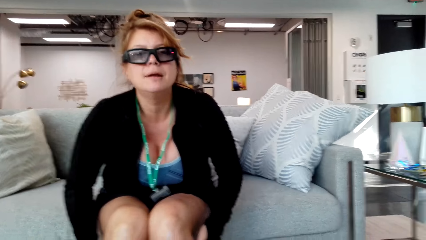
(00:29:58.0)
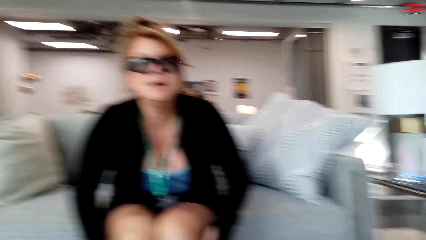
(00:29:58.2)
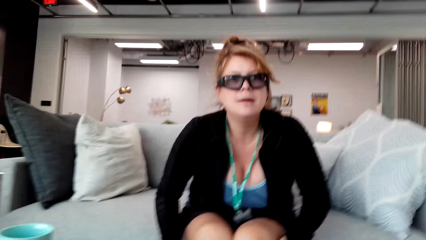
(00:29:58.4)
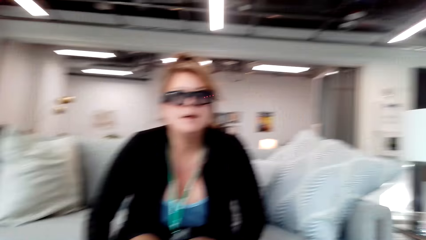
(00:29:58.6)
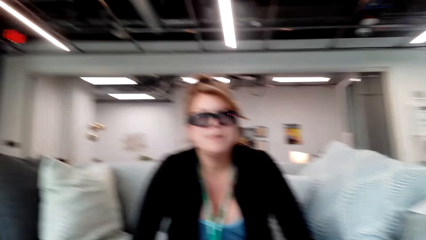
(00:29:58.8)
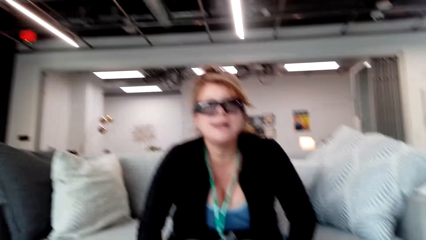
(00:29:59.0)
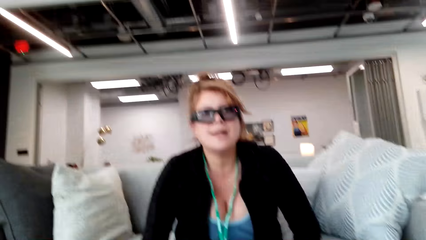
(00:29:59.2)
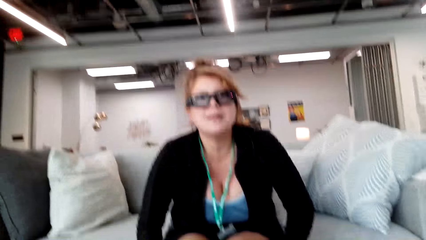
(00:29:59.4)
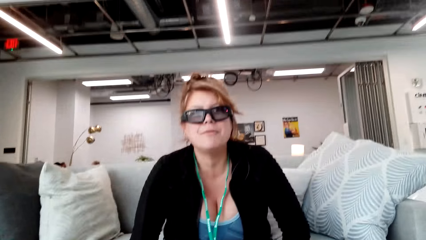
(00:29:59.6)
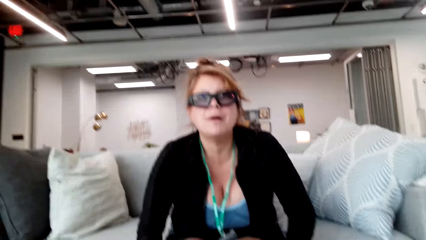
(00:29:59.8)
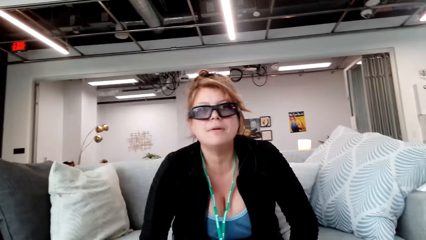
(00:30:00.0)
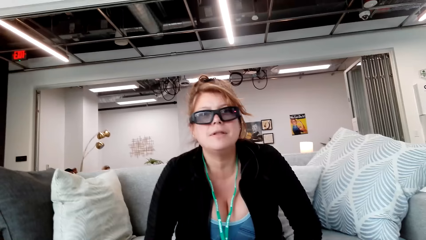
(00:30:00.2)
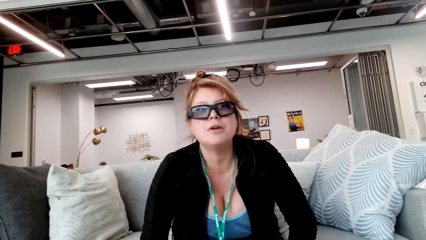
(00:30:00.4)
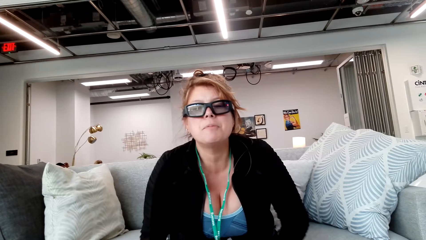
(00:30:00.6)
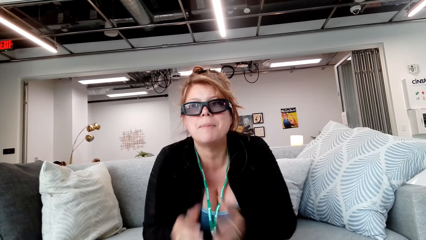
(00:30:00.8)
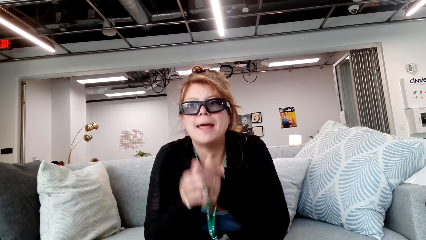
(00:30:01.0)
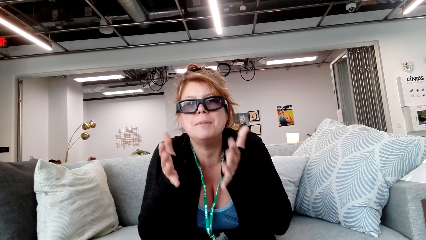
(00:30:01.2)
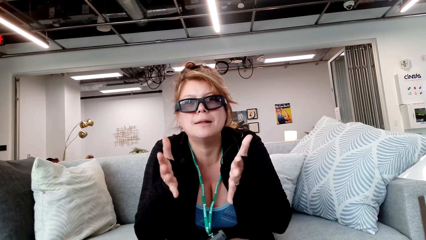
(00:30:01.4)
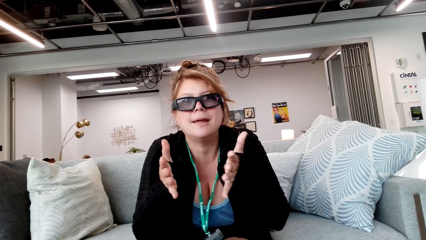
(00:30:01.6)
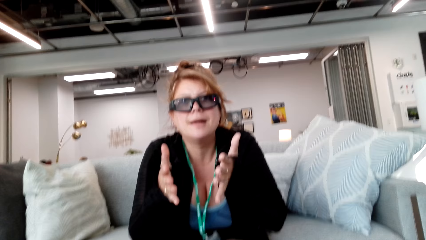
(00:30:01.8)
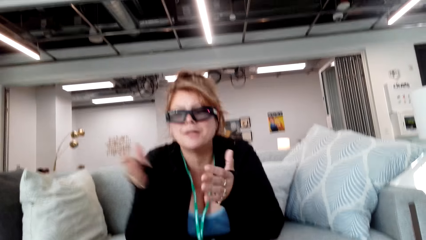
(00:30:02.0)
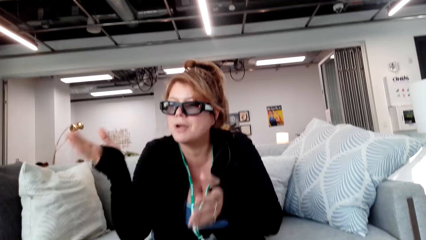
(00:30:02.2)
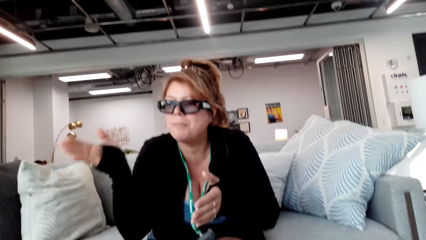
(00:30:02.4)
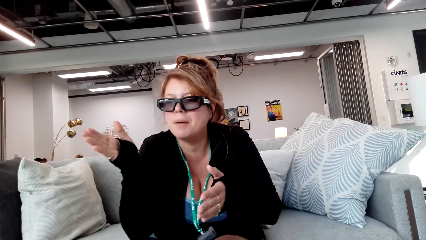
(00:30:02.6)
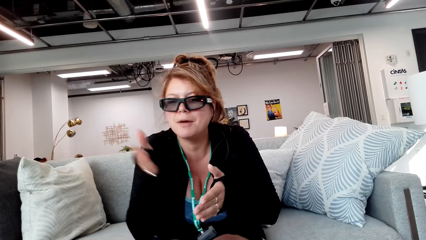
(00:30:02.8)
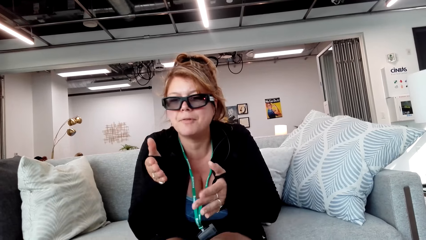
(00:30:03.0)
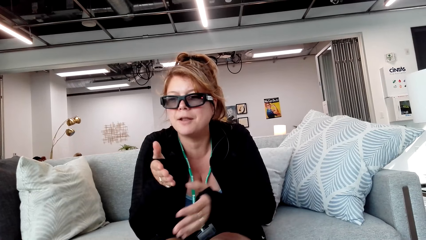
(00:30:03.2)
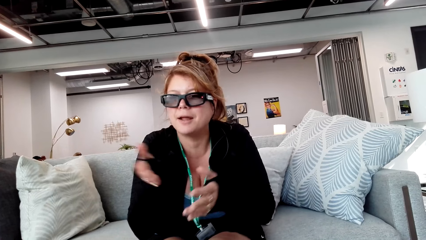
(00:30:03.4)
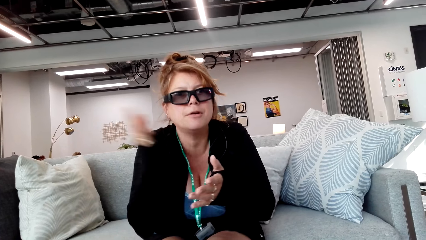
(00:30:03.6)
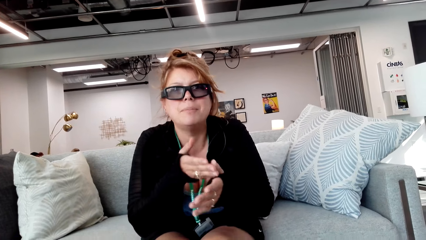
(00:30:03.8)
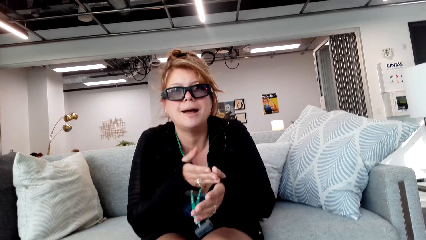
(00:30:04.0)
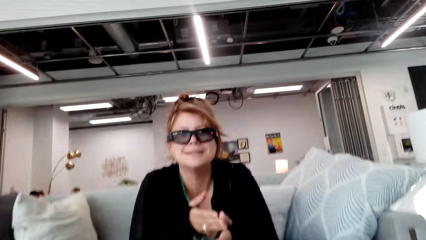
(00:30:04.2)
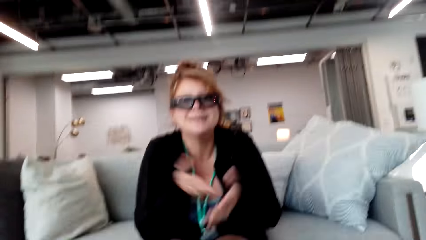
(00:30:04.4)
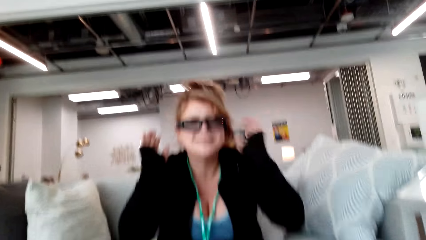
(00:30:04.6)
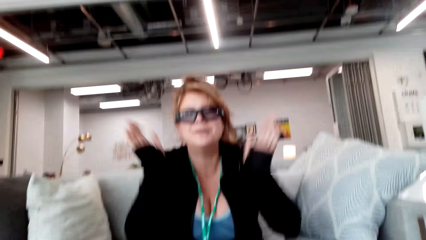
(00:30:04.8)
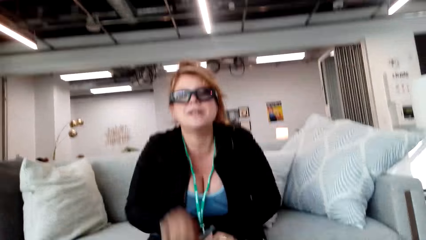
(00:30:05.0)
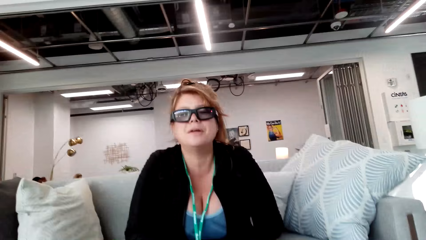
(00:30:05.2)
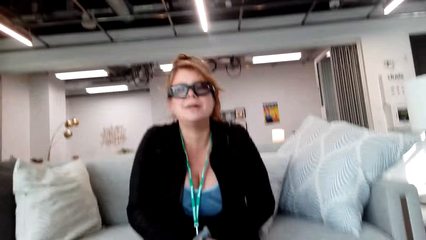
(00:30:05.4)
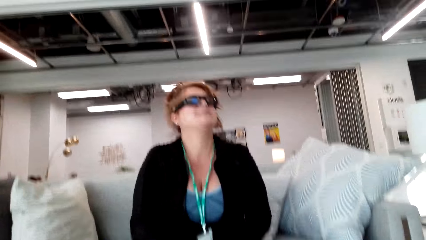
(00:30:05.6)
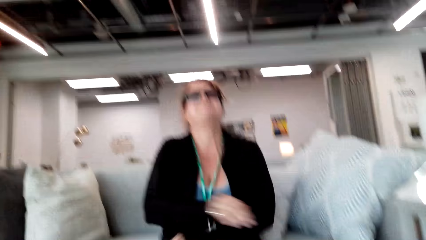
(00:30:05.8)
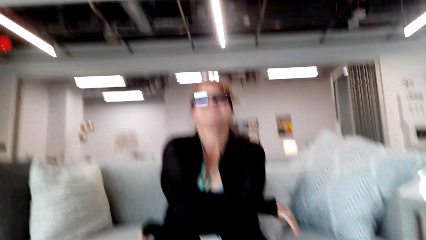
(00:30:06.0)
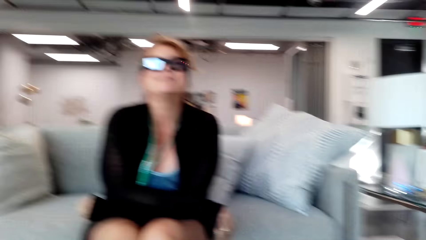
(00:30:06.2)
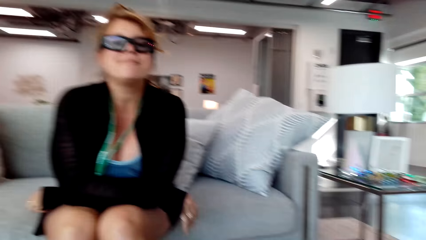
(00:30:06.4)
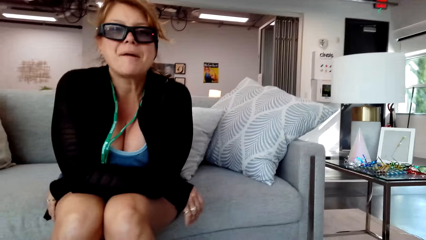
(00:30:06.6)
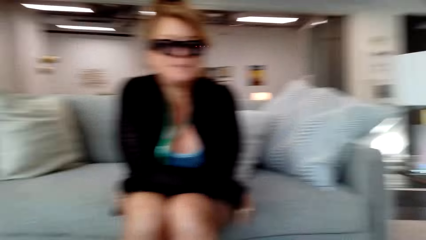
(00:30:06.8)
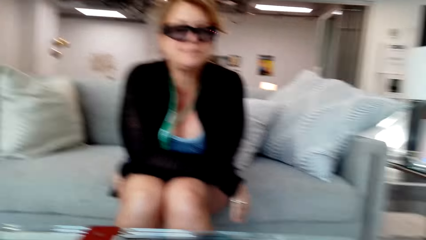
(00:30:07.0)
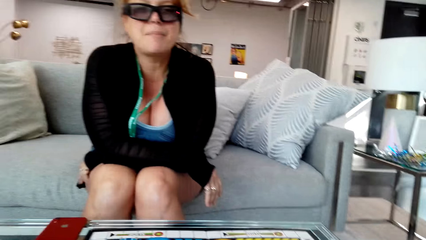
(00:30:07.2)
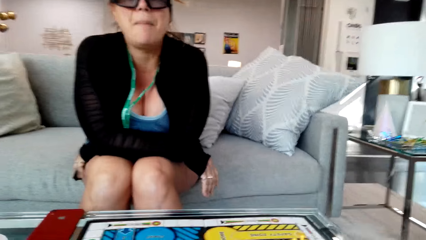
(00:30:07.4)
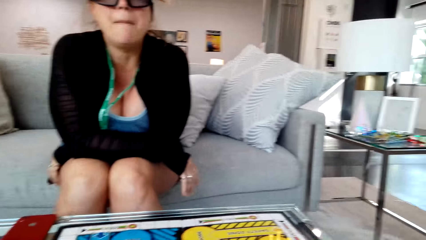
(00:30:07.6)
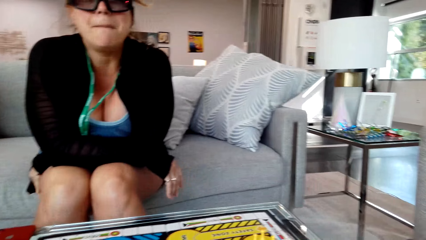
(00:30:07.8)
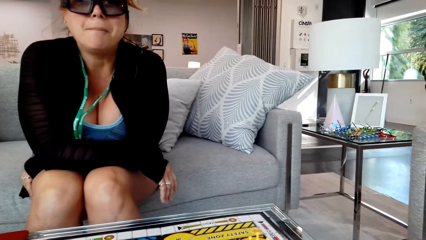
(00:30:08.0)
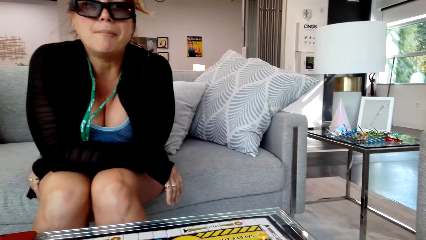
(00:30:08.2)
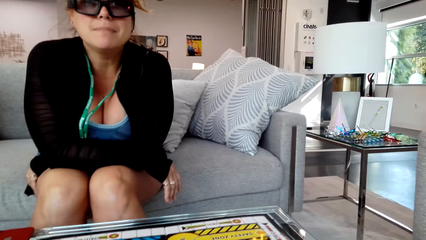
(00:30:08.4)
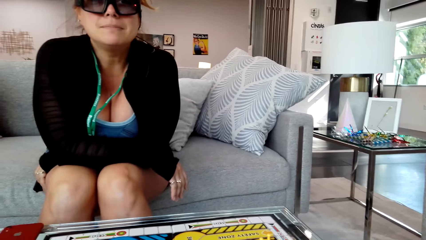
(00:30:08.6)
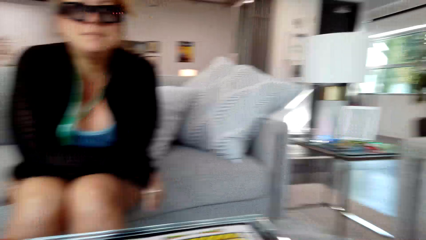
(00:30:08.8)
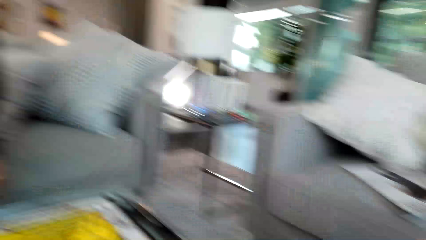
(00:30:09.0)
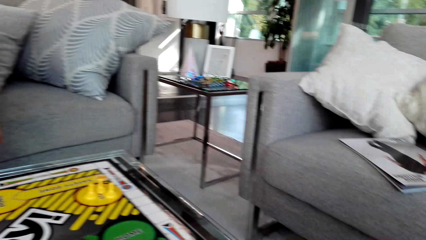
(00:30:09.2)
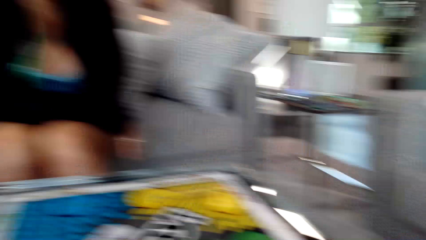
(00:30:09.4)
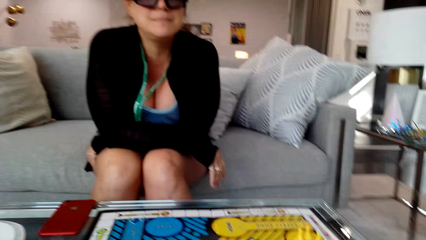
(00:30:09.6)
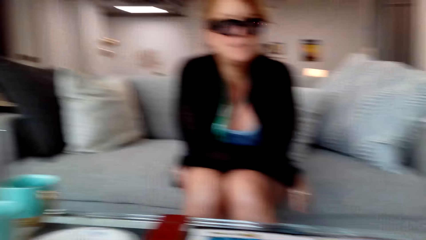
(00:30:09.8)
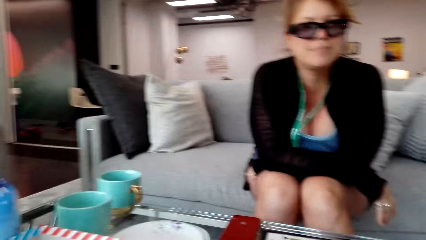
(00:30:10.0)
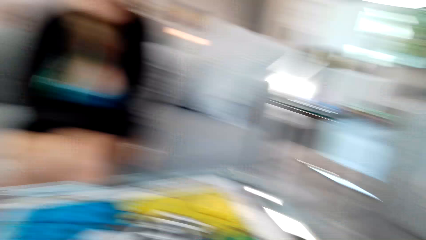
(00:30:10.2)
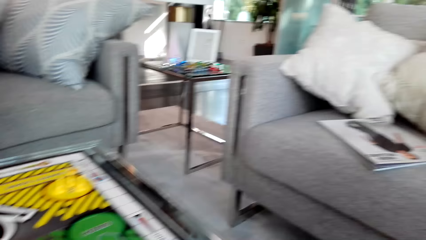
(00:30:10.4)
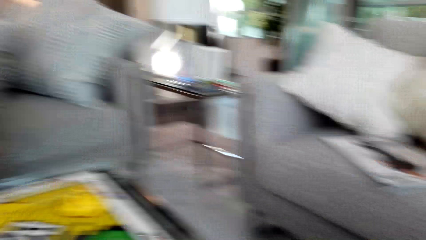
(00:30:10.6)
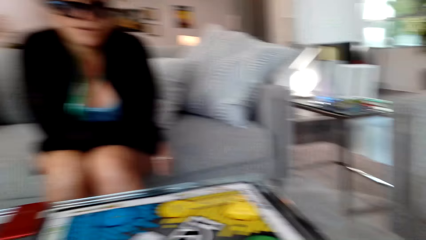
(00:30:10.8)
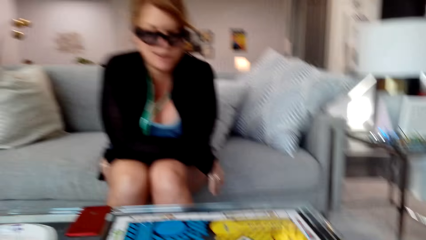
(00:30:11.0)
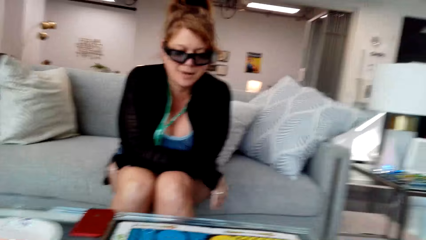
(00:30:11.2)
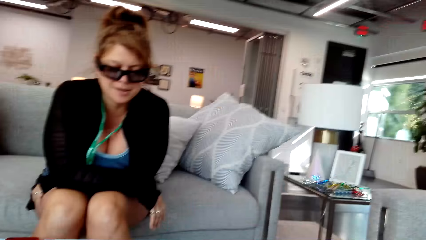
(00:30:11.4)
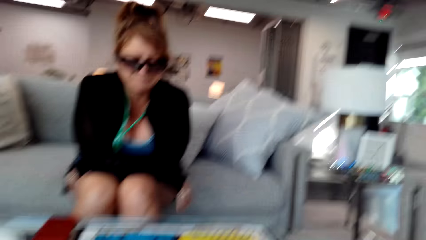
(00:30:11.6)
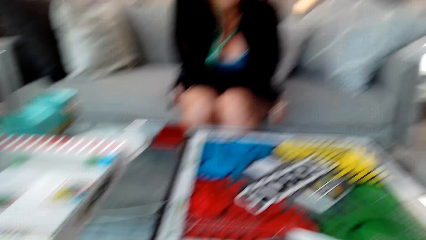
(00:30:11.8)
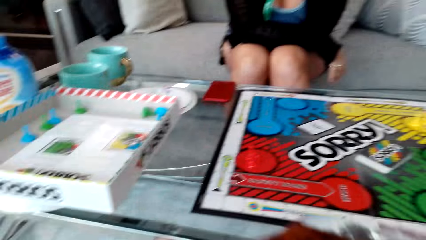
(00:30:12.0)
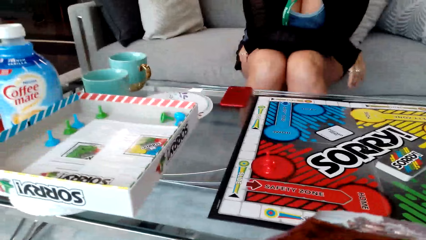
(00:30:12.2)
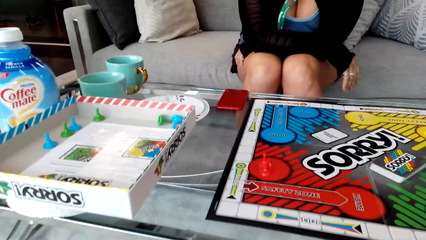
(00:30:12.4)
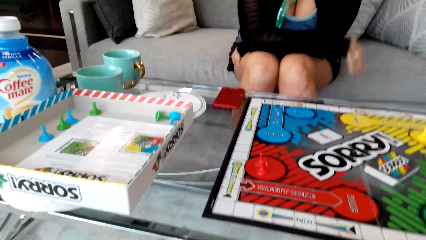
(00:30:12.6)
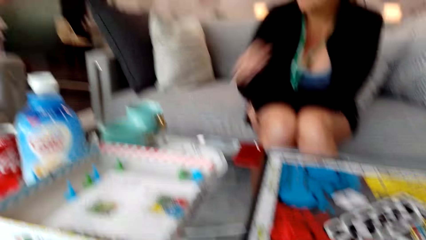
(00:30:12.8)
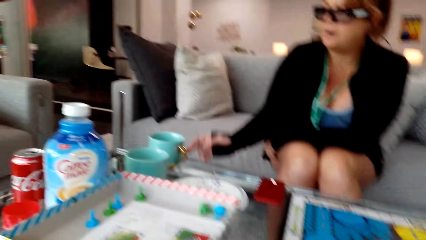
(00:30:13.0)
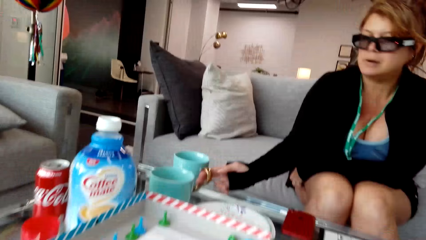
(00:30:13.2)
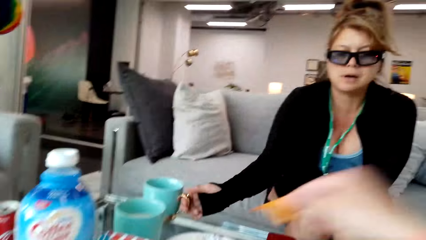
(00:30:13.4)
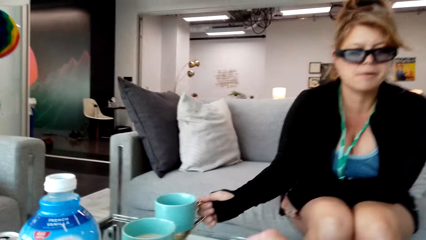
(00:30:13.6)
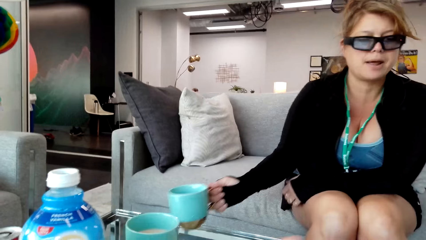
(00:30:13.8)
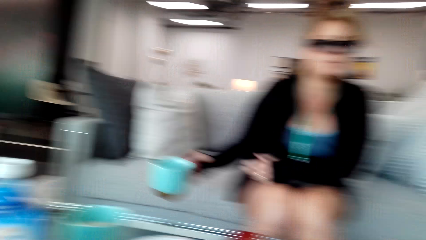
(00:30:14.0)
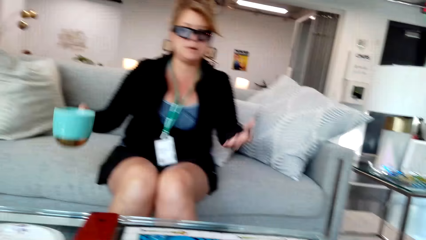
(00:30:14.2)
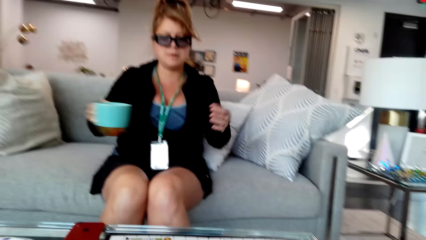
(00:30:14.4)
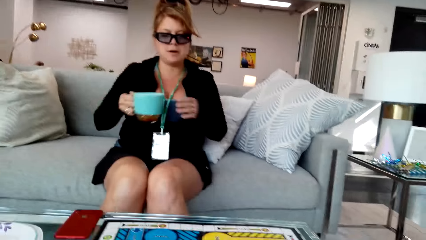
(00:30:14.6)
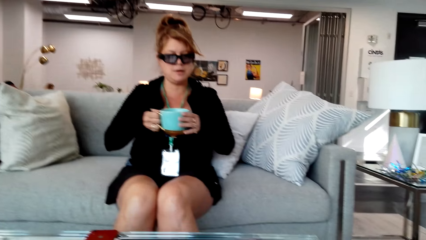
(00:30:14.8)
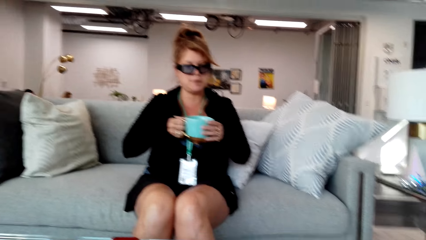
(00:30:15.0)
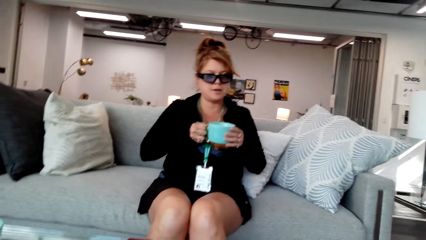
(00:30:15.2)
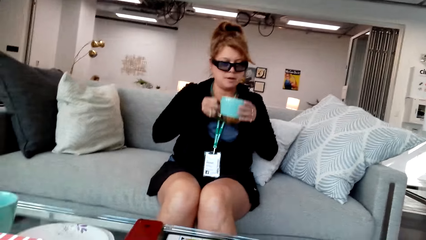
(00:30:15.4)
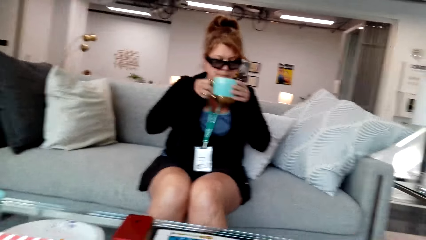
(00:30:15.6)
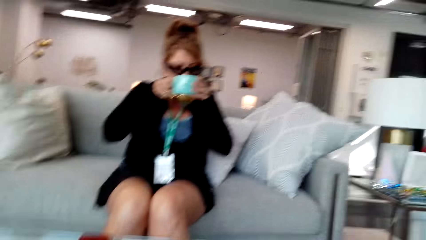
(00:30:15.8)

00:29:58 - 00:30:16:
The camera wearer folds the hands together. They move the camera. A woman picks the coffee cup on top of the table.
